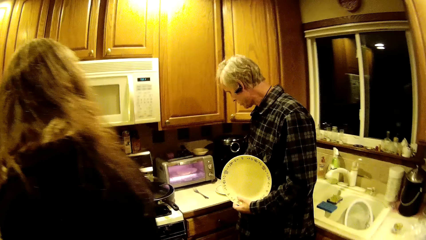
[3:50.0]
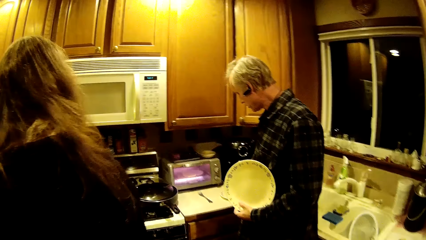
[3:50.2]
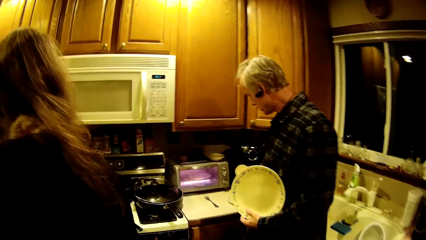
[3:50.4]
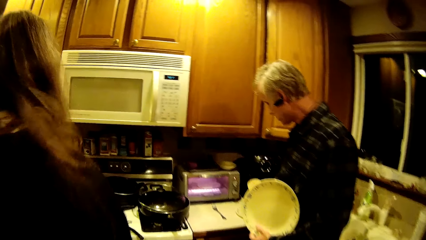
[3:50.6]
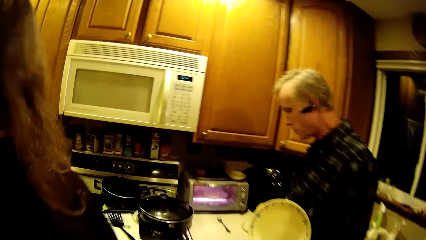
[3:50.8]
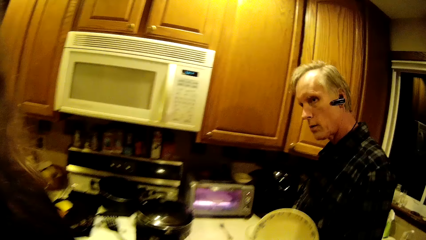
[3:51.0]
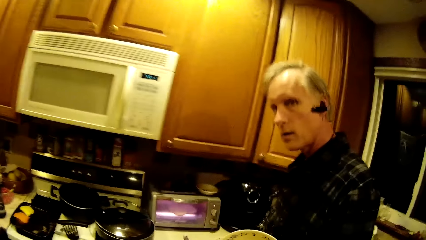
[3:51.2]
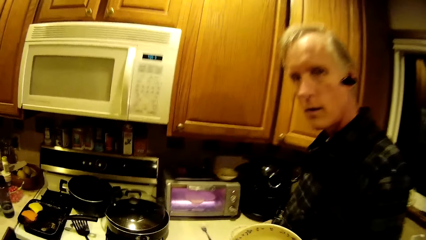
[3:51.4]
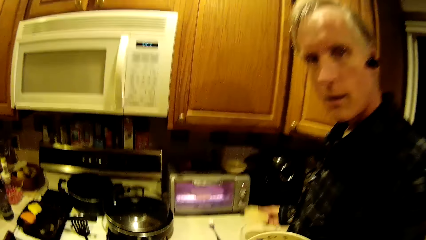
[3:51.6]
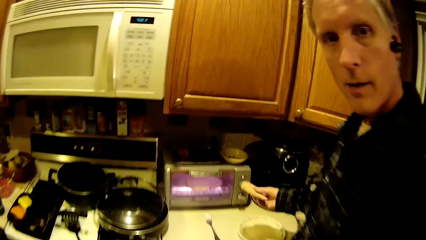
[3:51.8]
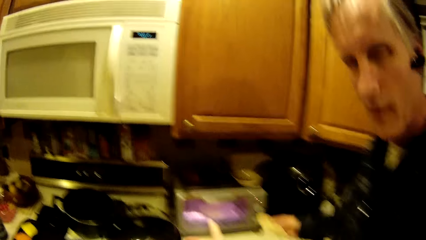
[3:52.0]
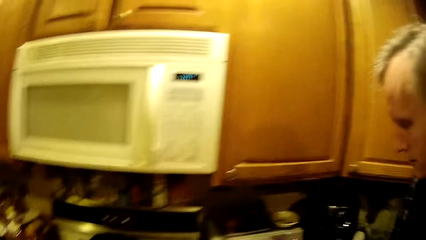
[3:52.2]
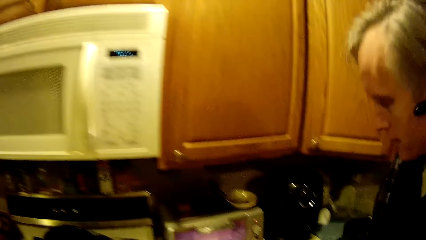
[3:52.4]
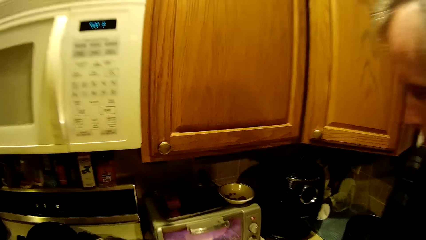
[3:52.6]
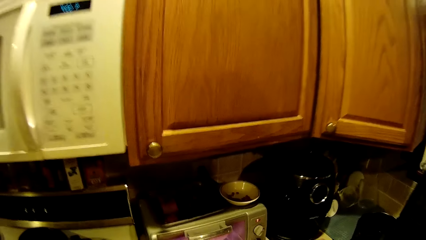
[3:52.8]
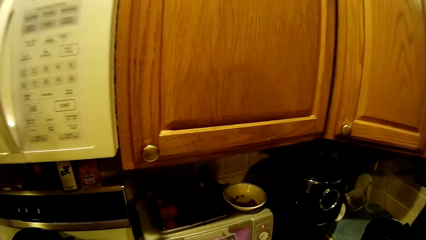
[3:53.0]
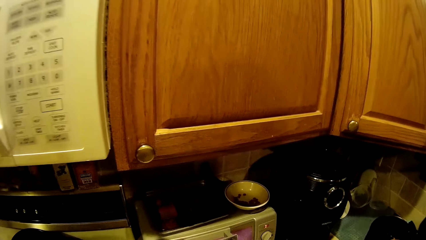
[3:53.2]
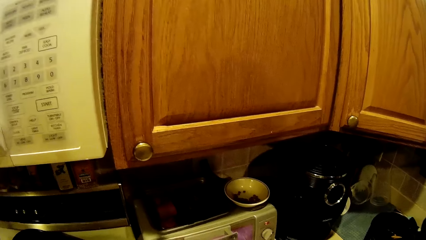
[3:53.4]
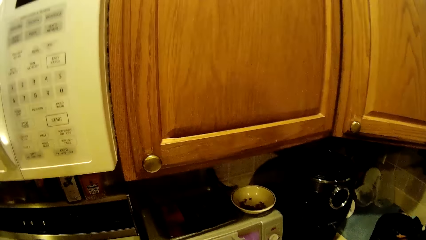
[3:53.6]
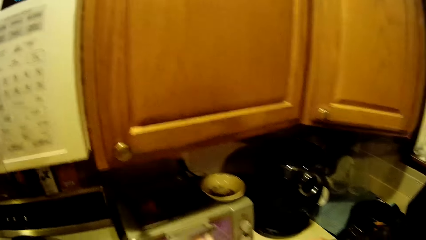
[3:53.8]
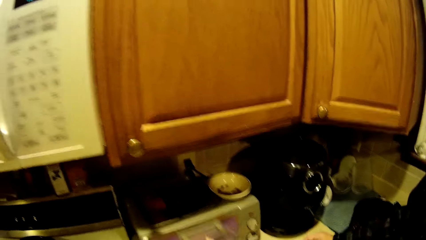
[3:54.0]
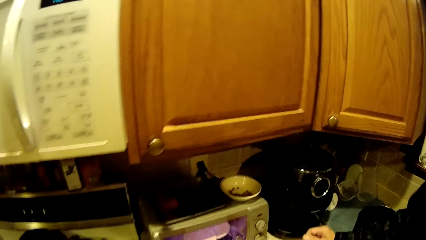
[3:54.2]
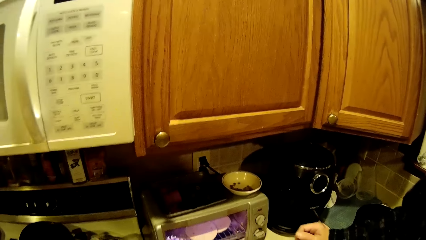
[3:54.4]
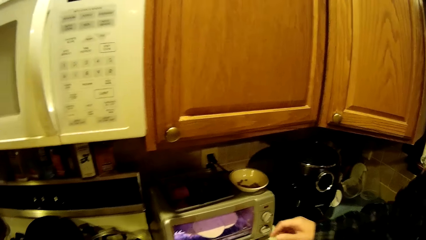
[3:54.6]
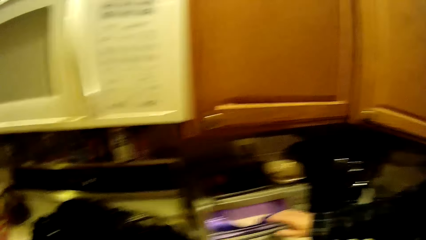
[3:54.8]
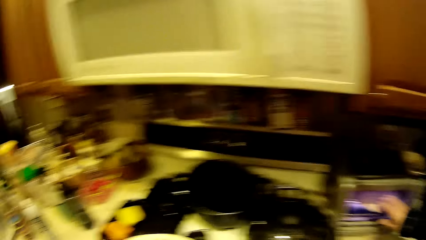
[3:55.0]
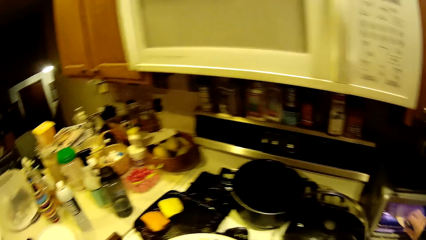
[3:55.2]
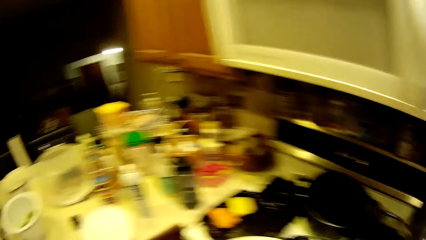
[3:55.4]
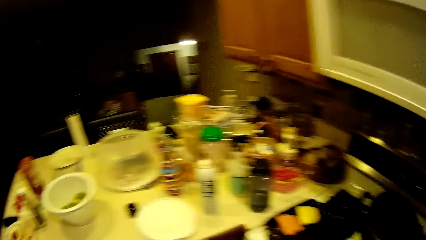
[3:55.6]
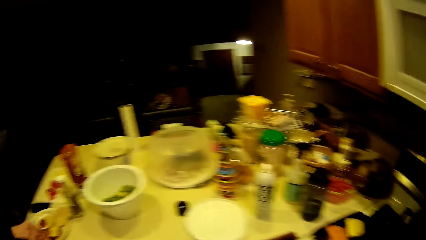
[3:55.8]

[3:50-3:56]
The camera wearer looks at a man.

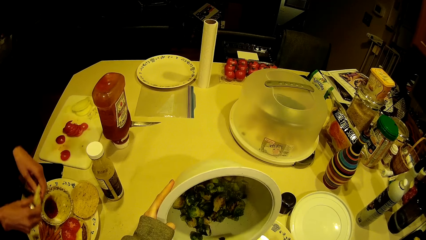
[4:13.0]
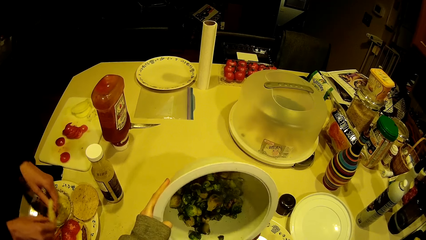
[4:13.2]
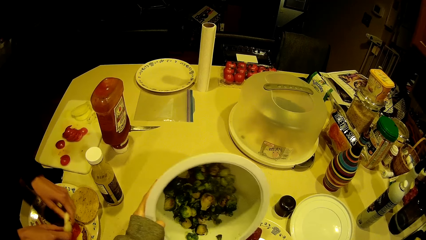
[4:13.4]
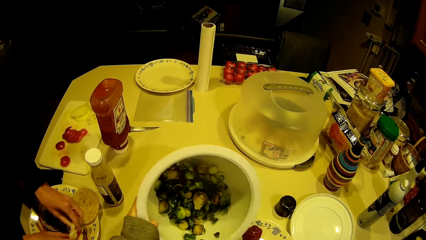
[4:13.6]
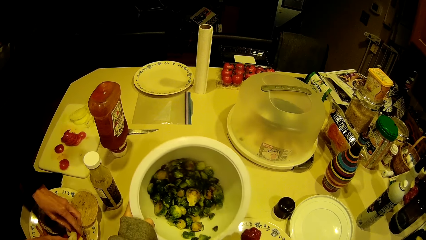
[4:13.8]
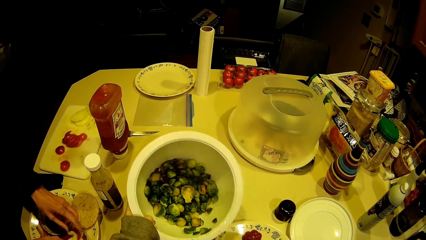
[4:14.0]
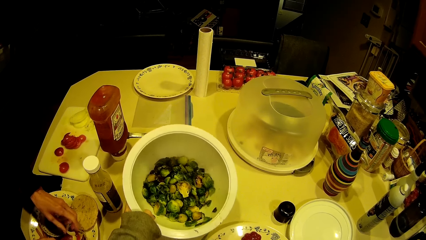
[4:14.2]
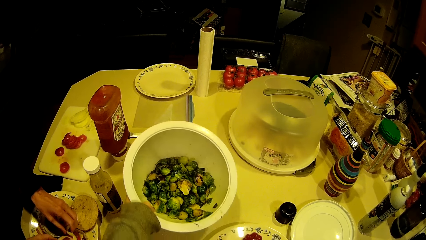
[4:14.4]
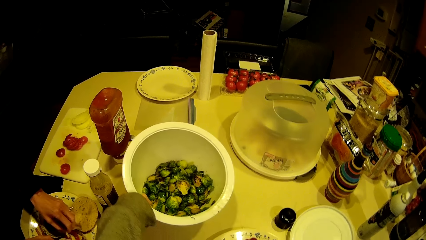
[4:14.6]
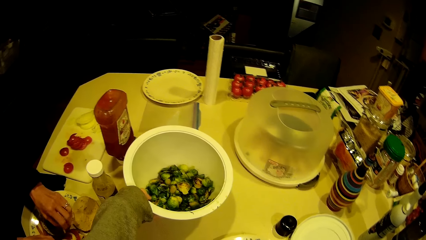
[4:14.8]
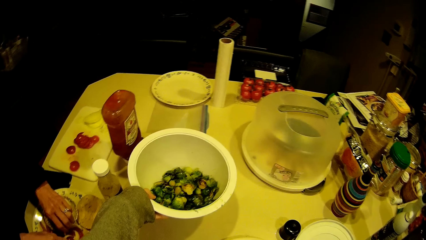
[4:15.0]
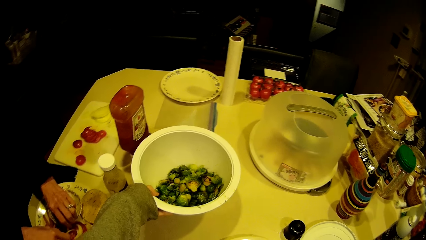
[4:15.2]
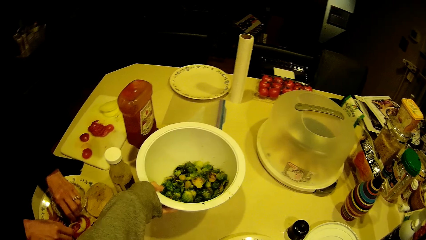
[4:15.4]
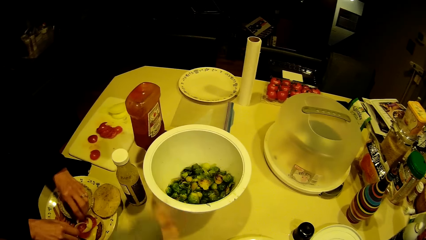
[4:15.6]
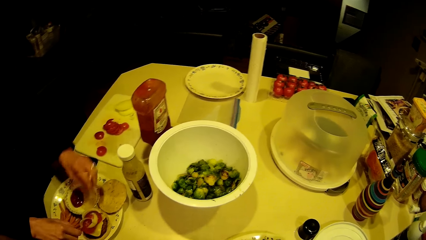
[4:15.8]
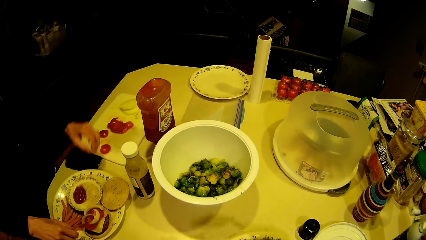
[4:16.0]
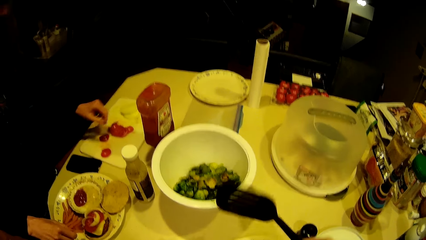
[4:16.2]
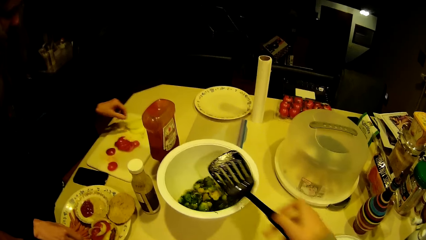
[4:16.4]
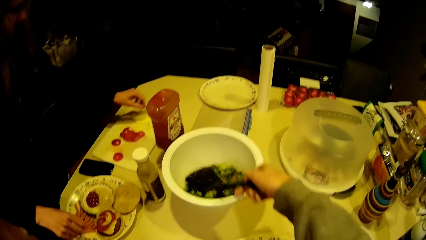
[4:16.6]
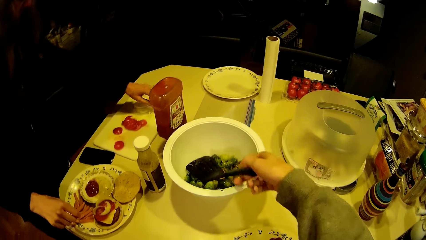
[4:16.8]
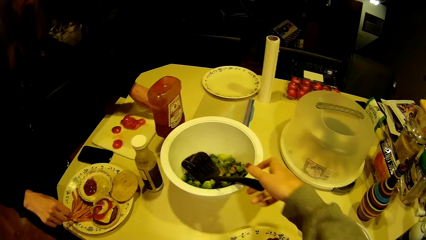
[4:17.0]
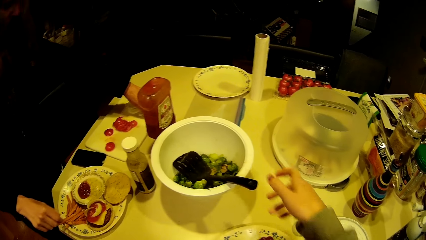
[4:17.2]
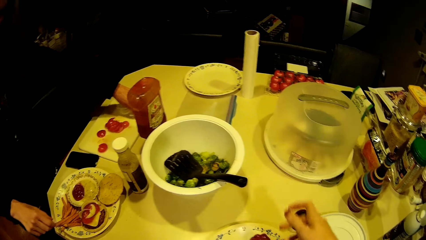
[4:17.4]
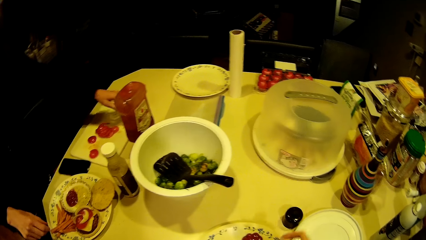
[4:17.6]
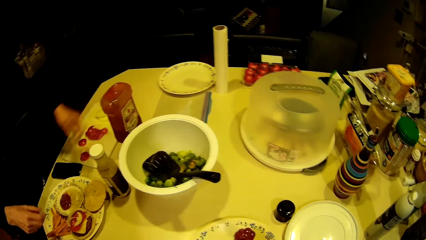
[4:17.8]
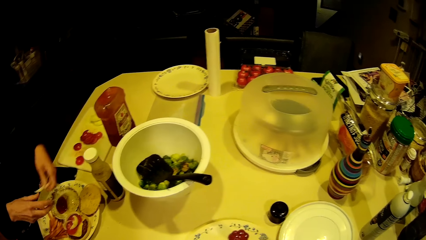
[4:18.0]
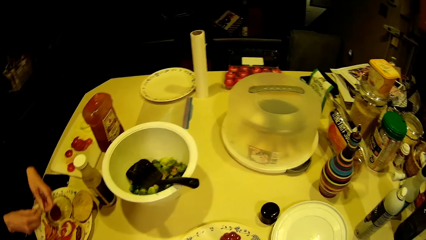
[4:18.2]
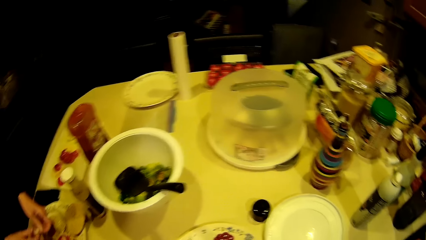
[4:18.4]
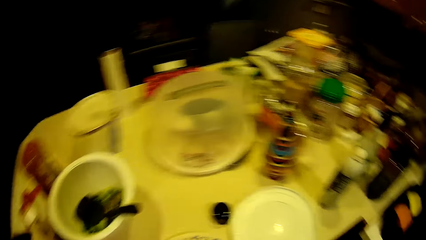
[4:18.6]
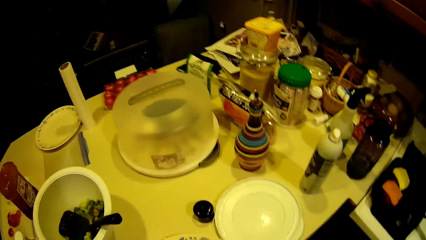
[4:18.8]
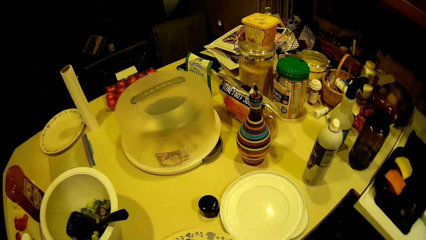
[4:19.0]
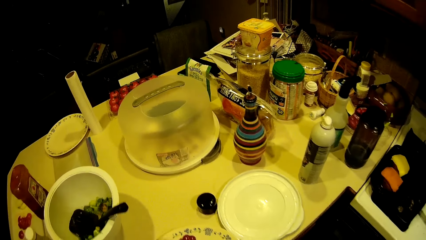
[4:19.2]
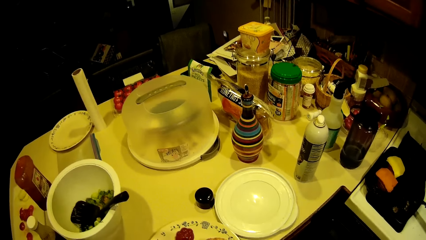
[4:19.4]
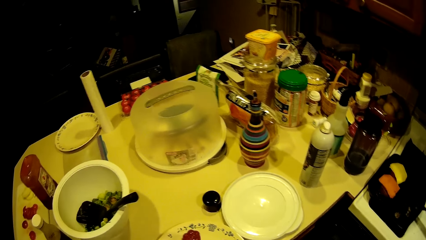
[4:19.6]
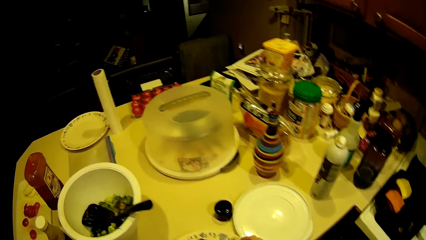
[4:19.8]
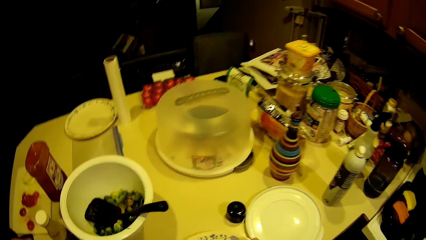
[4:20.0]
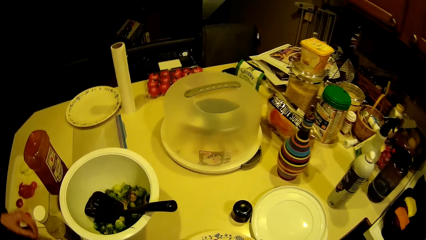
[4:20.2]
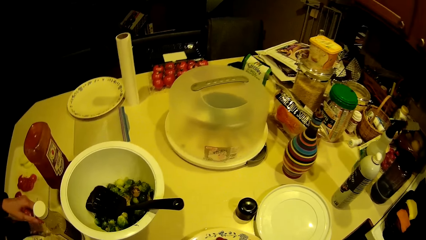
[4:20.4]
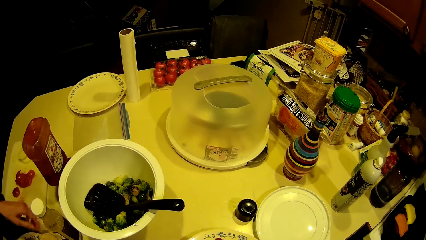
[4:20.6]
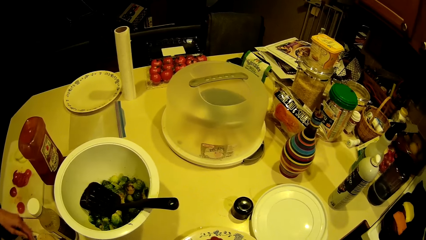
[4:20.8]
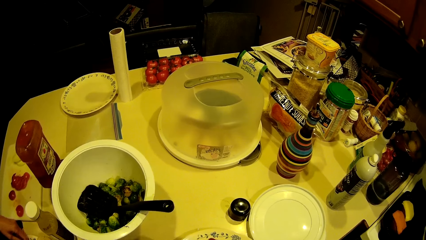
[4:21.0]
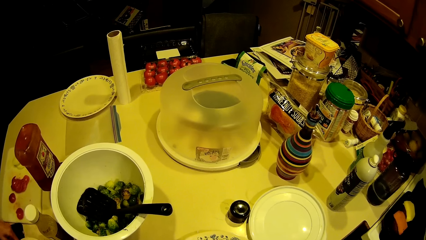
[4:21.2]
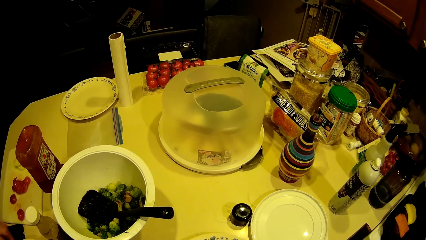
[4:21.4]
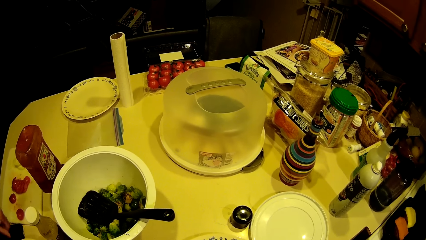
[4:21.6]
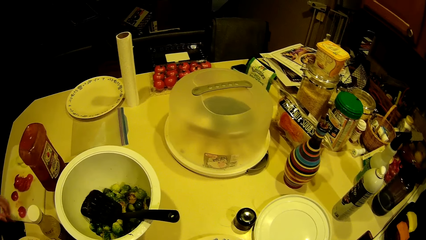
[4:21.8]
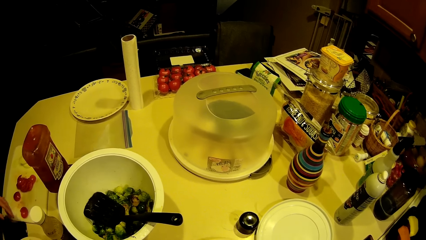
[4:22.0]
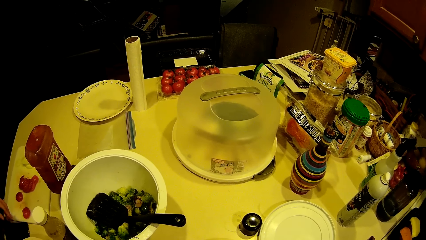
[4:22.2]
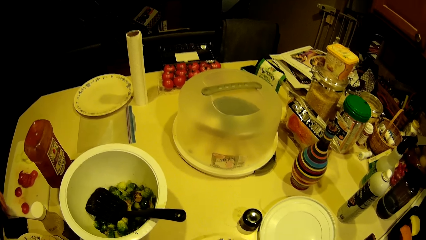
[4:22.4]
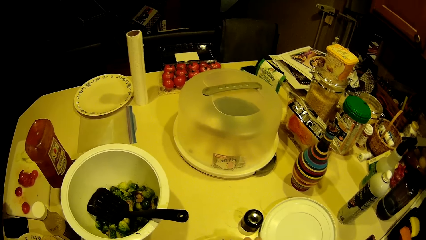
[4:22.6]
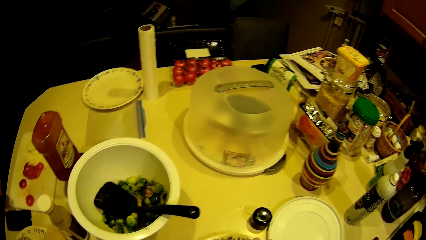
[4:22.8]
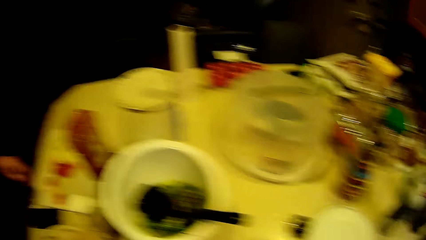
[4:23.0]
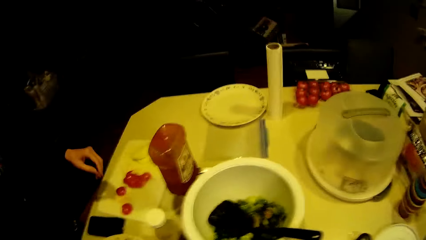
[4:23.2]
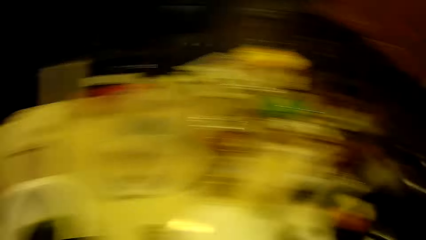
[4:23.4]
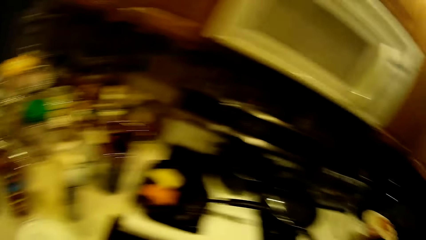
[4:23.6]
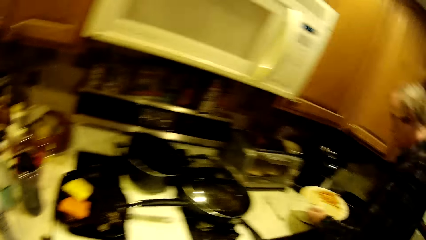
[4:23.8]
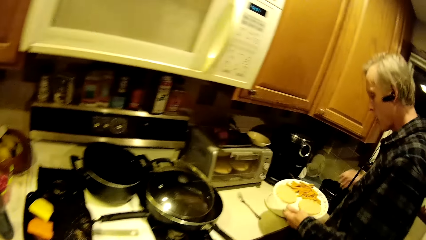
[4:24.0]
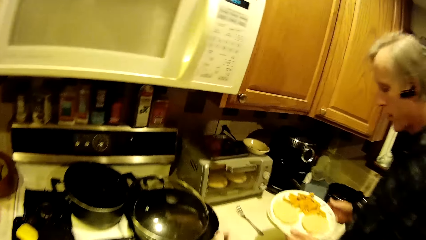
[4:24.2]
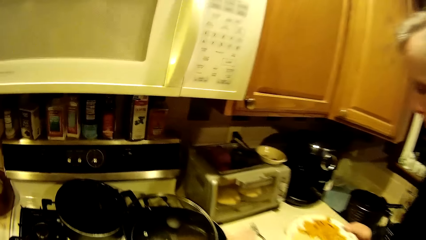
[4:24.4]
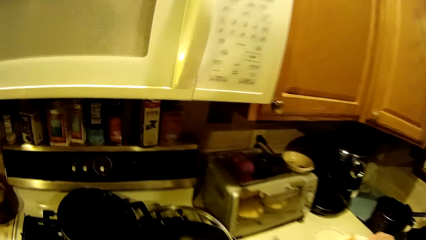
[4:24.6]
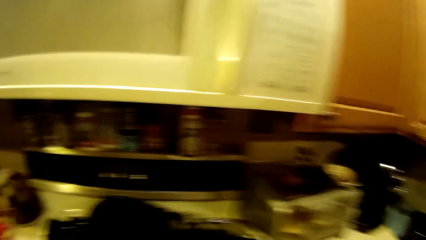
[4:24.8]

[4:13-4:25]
The camera wearer drops the bowl of food on the slab. They drop the slotted turner in the bowl of food.
